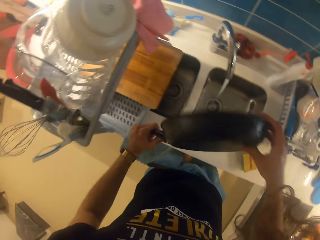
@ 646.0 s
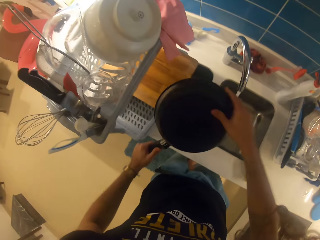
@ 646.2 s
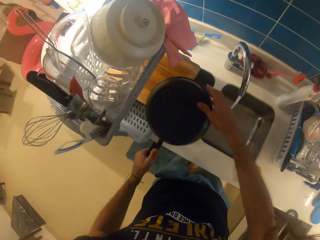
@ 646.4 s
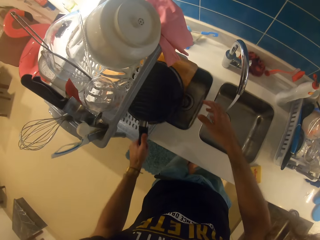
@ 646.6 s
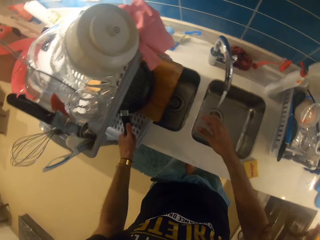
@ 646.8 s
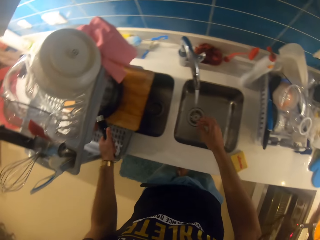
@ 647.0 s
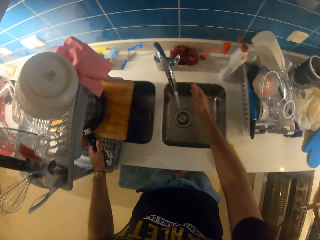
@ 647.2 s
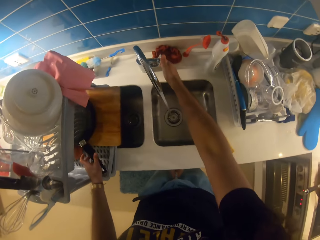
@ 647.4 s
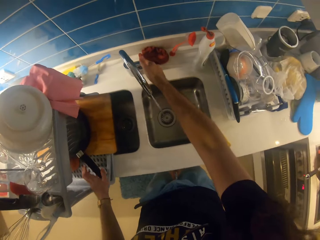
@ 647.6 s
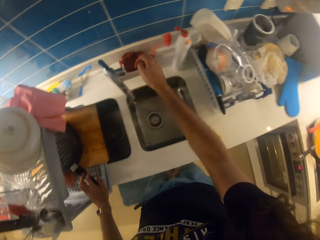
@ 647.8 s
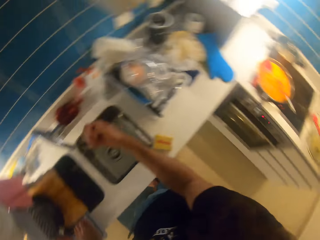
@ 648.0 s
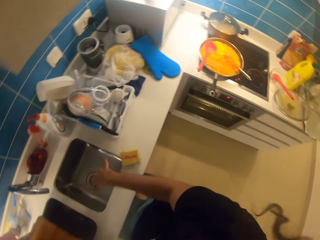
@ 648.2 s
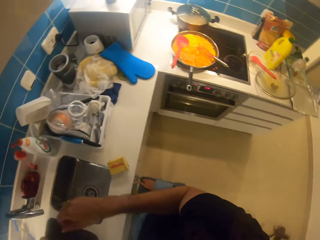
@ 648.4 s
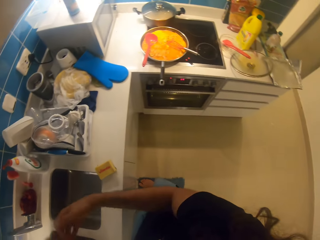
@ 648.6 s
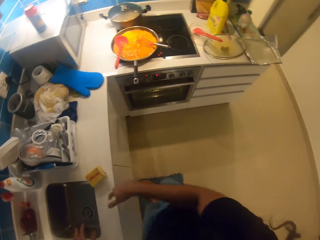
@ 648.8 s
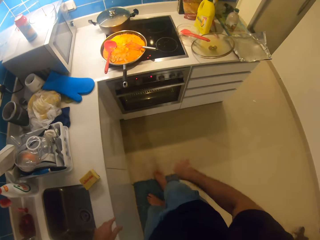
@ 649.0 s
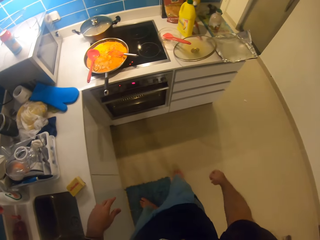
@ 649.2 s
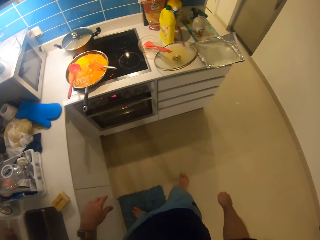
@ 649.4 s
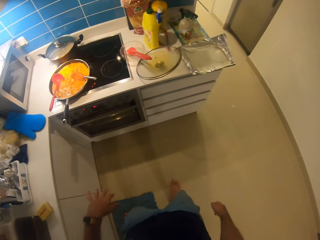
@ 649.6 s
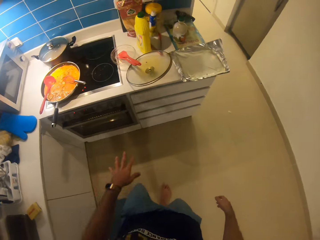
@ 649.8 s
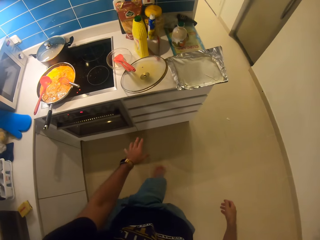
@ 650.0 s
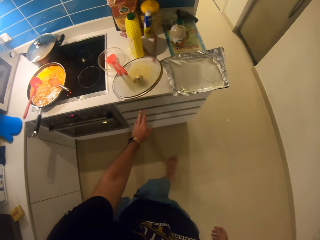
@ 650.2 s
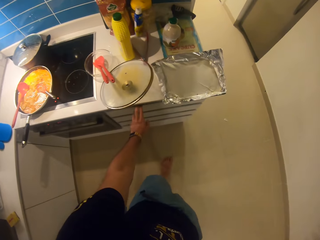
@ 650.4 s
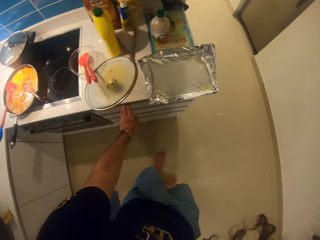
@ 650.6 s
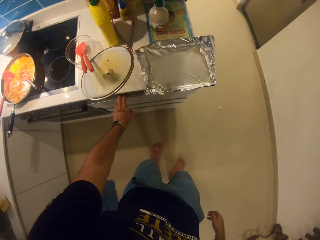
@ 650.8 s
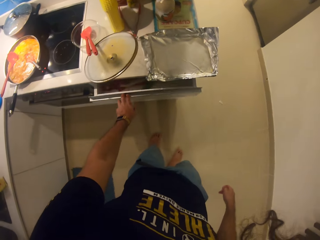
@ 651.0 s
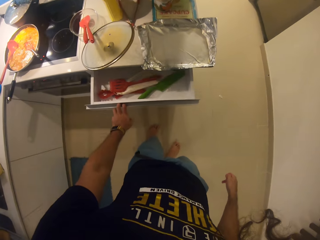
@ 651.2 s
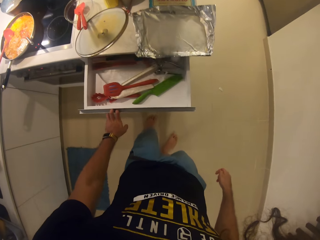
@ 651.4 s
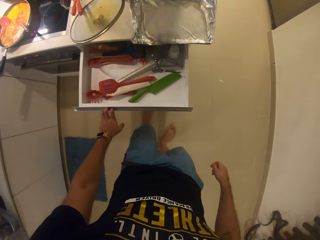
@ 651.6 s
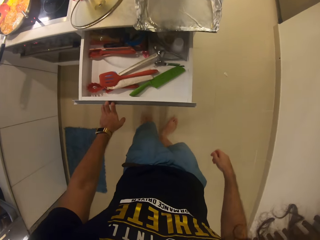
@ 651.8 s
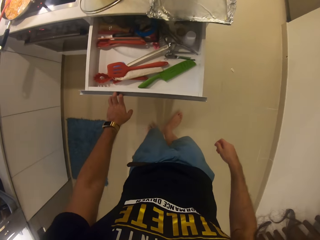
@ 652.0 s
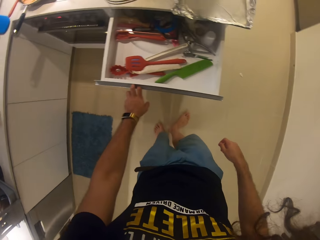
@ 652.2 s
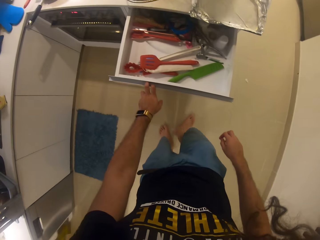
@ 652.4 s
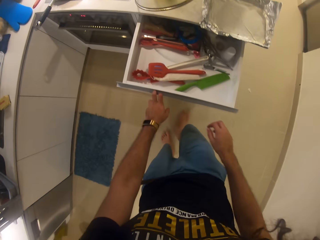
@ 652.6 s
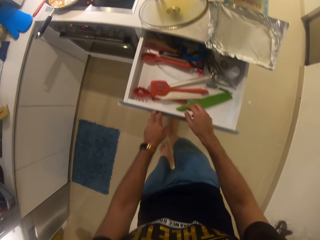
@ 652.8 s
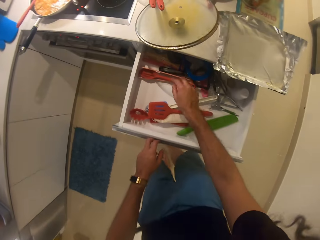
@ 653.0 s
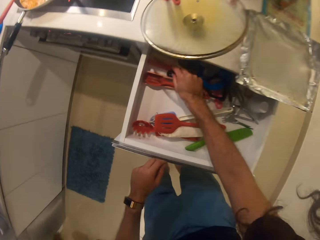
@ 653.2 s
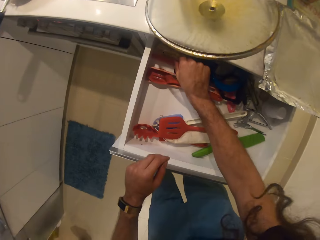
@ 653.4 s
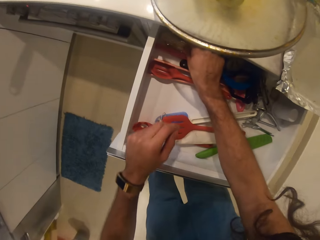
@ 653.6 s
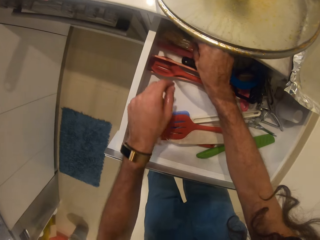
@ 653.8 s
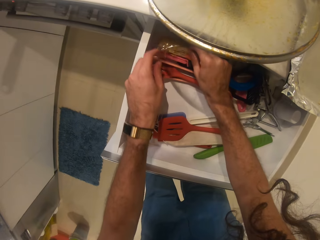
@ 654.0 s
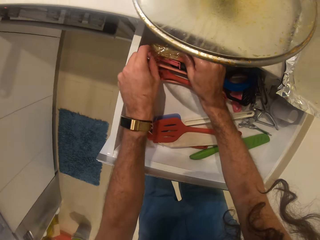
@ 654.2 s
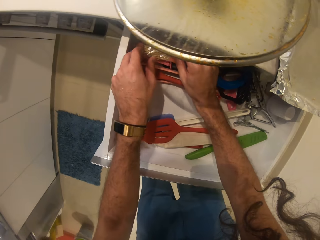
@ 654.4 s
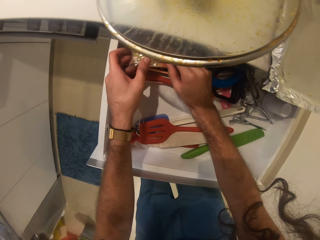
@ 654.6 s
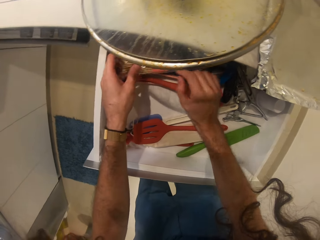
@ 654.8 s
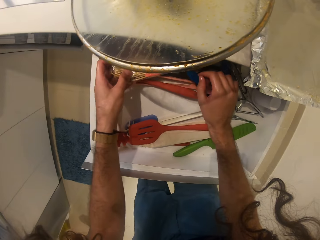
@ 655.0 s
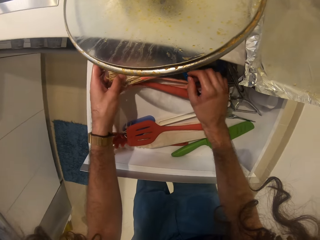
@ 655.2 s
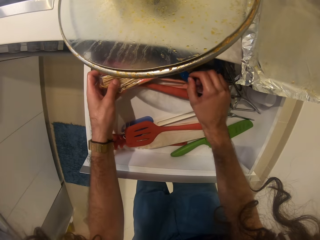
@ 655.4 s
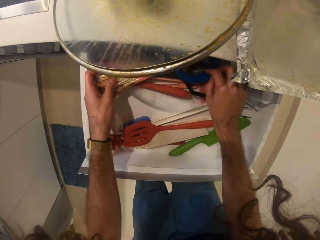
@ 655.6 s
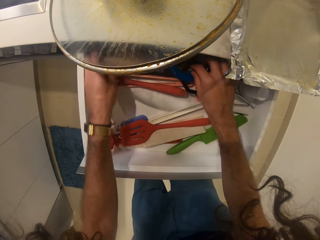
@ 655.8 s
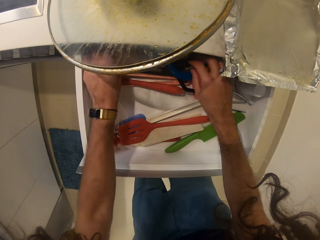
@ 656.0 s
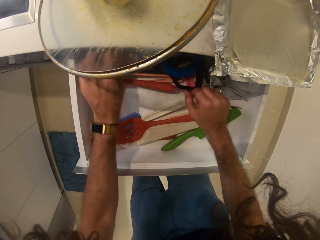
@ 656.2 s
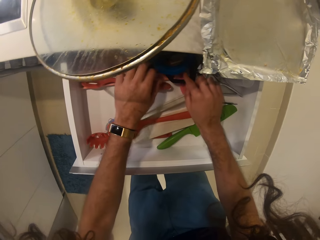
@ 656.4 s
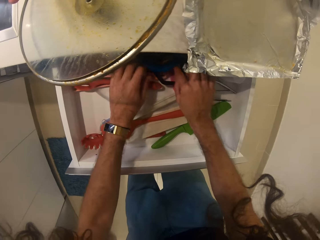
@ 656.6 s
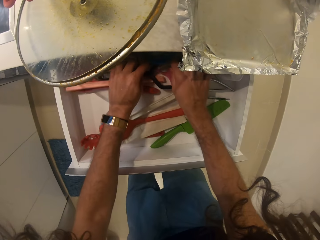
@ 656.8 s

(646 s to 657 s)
The camera wearer puts the pan on the dish rack. They turn off the tap. They shake the hand. They open the drawer. They pick up a skewer. They search for something.

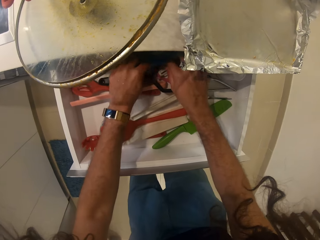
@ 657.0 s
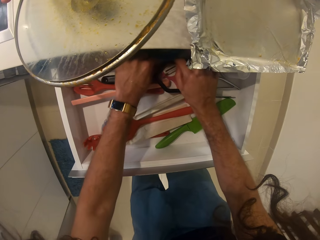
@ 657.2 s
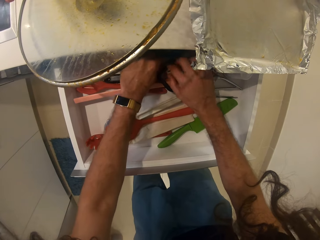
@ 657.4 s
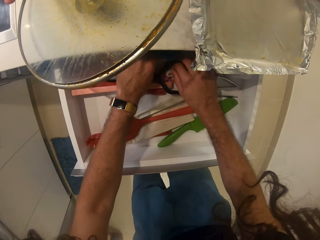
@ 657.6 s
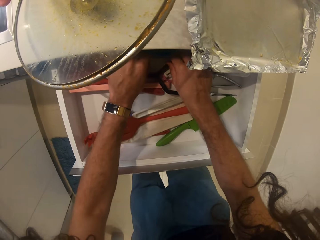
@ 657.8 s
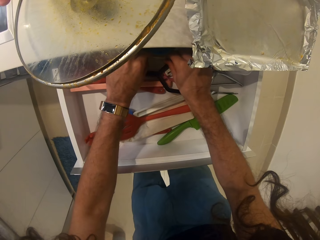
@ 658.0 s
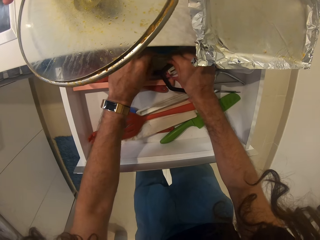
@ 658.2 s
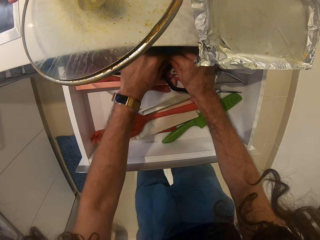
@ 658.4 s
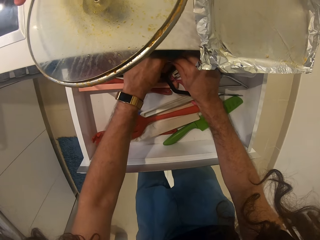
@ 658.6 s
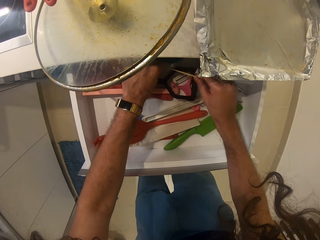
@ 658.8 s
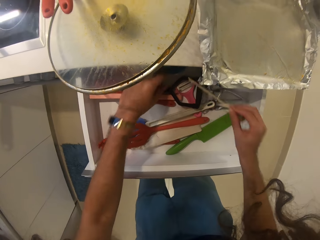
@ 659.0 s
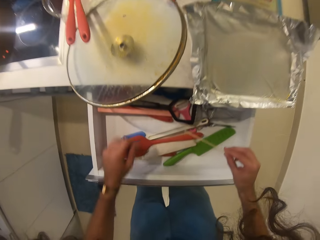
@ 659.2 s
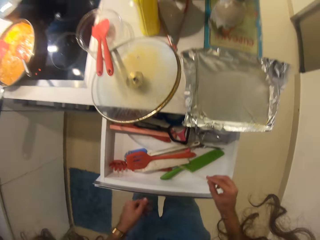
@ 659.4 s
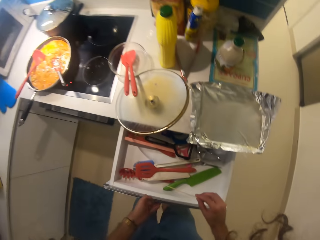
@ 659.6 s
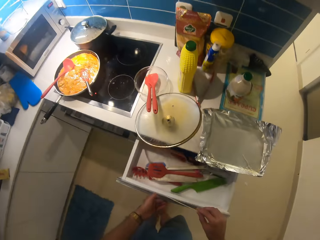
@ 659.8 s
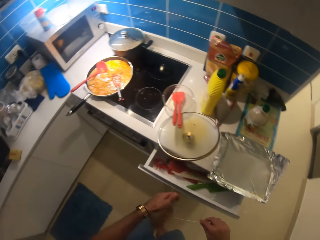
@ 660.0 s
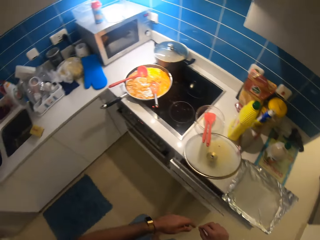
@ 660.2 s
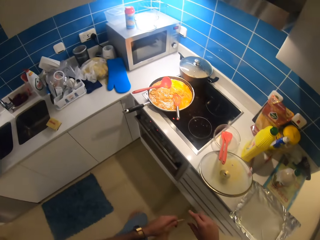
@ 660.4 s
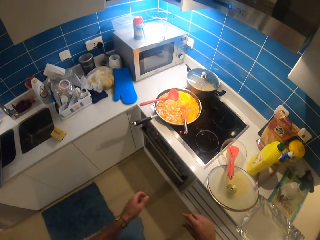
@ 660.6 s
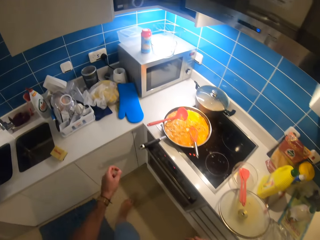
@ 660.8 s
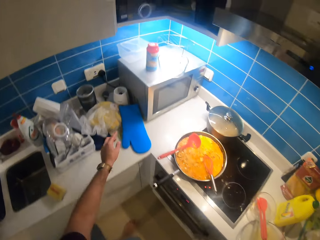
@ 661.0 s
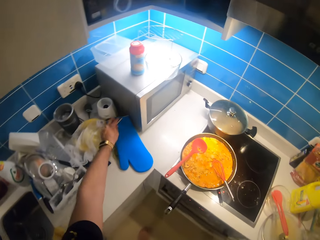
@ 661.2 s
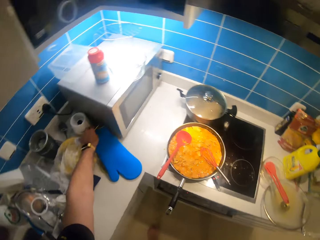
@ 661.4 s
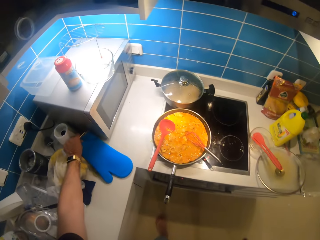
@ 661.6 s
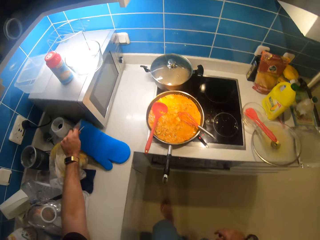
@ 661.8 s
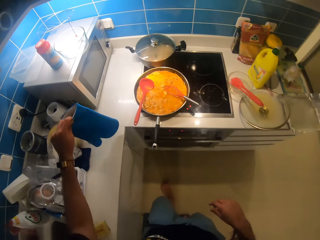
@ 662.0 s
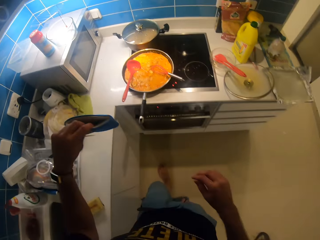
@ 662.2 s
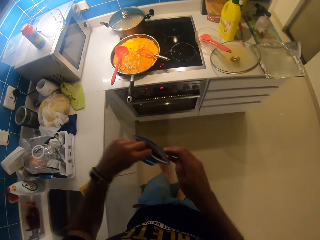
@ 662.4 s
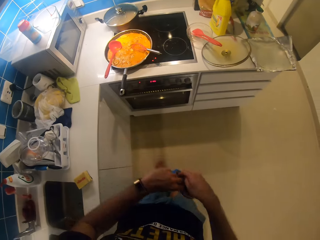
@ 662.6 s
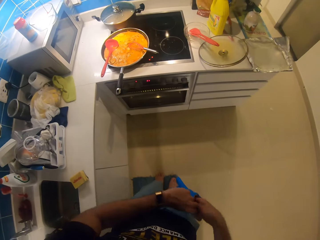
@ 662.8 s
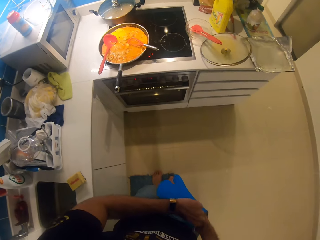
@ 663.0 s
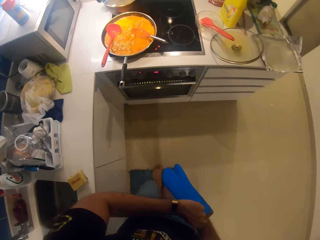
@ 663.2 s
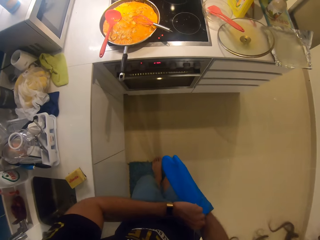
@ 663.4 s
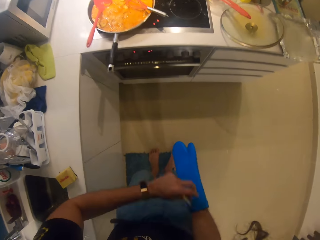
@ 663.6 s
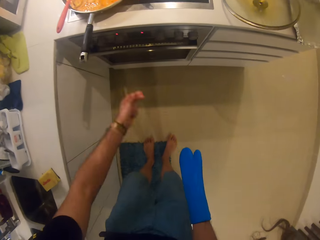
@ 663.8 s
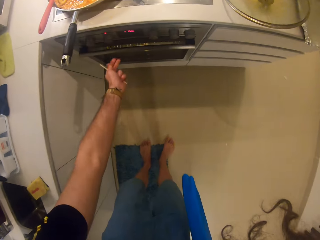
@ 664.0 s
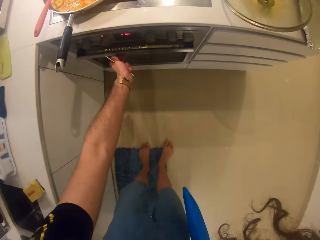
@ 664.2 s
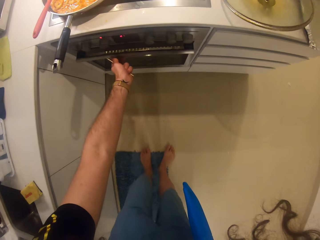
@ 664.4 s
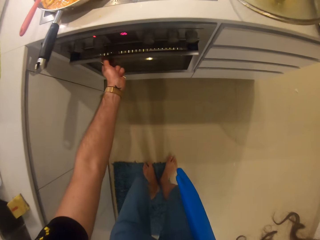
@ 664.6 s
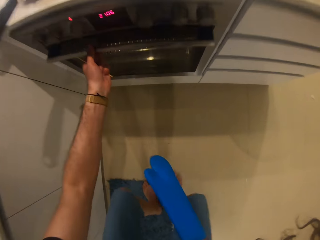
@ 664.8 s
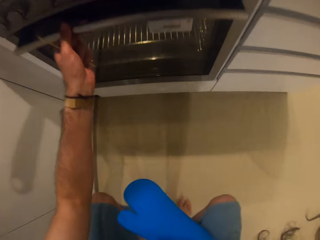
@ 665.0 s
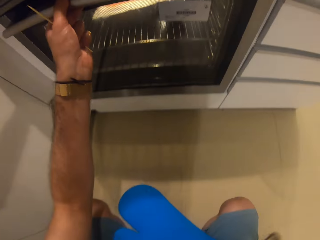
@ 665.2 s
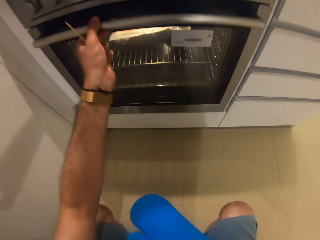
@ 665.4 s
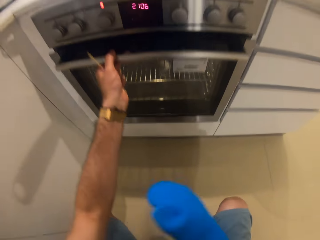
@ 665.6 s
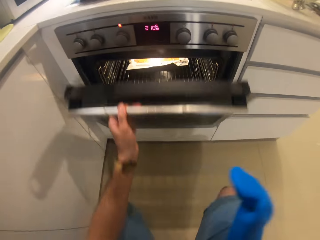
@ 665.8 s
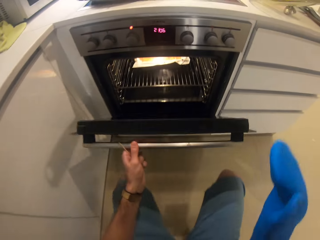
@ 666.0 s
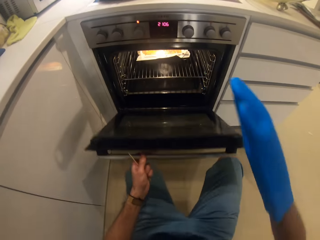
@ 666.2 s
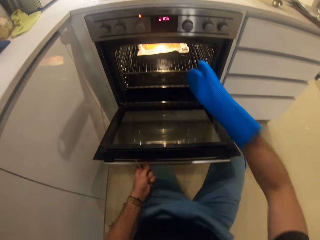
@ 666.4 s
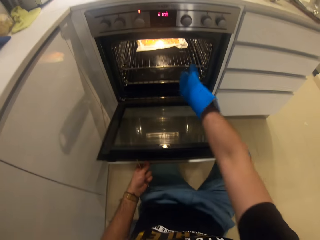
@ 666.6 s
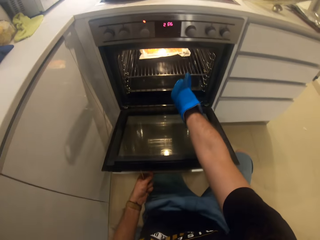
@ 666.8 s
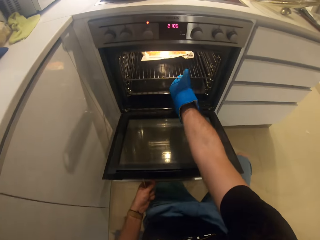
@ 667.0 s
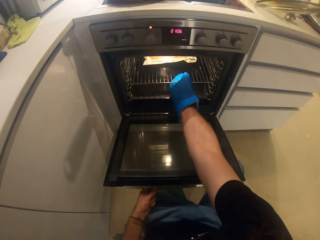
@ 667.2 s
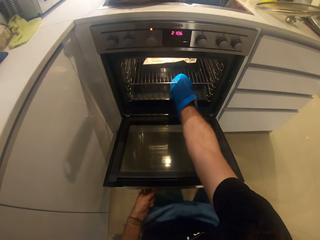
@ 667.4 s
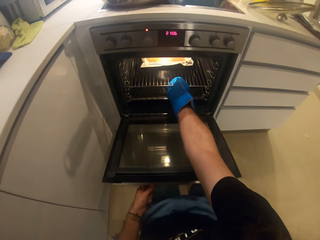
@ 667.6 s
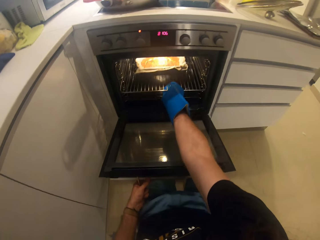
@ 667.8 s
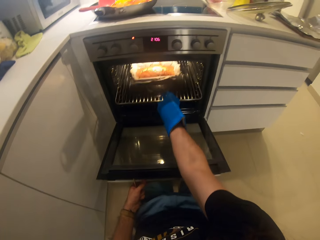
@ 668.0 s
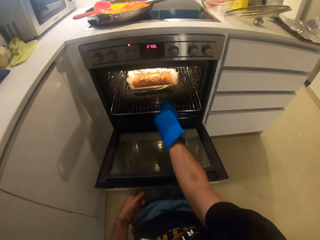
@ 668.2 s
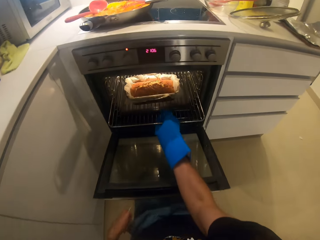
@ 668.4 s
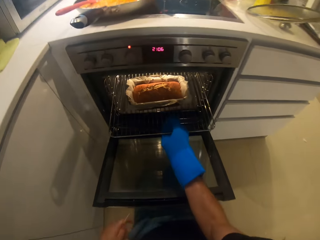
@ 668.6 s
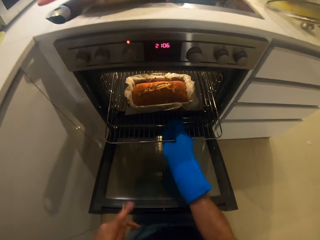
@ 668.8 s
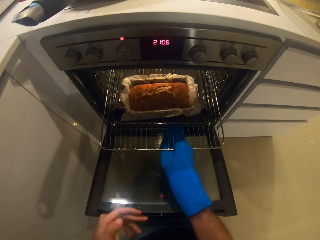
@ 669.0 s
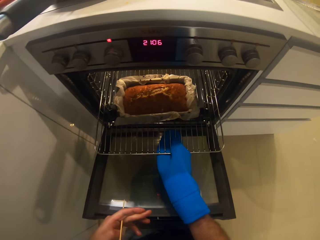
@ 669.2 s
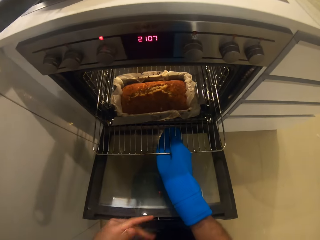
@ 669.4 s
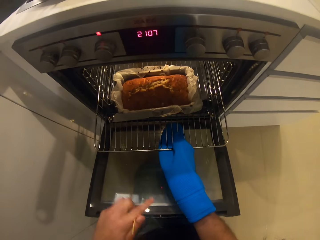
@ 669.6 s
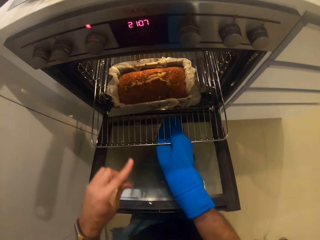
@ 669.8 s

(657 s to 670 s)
The camera wearer removes a stick from the drawer. They pick up a glove. They wear the glove. They open the oven. They pull the grill.
